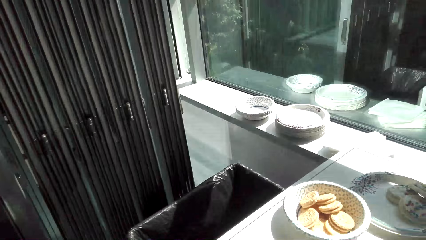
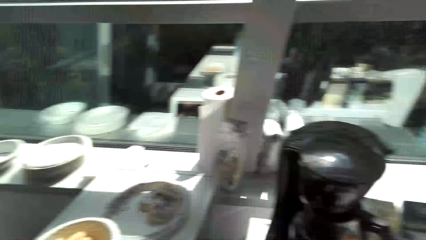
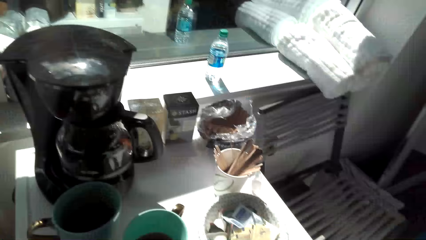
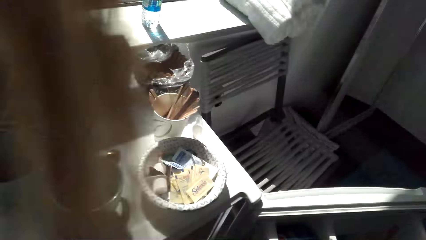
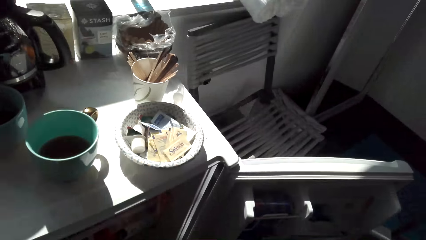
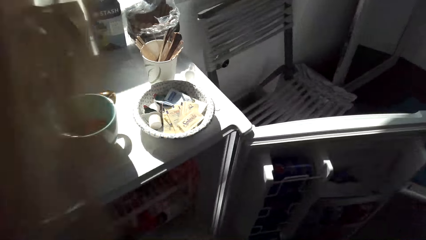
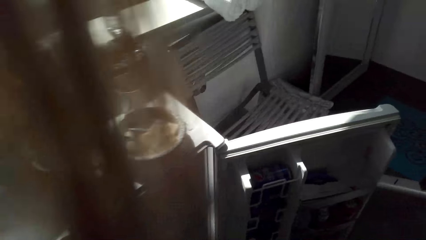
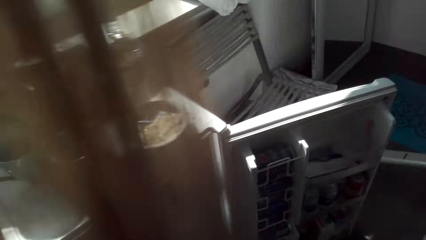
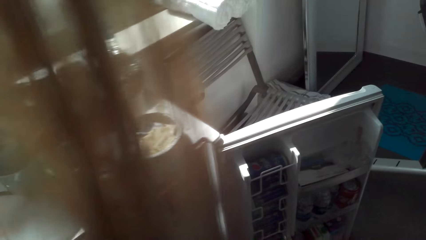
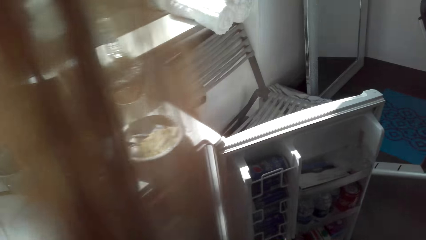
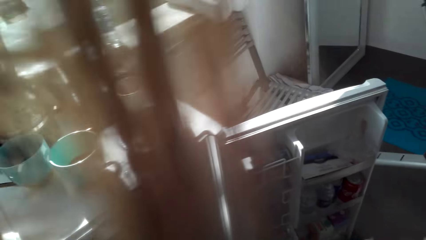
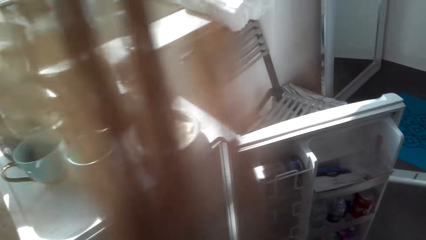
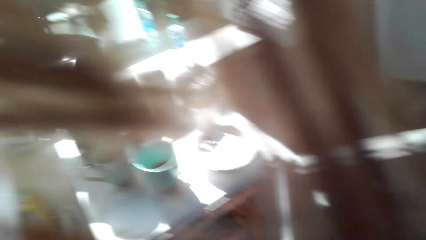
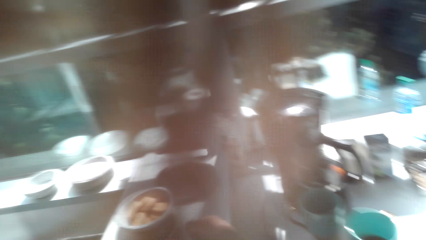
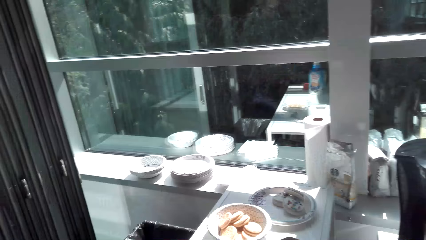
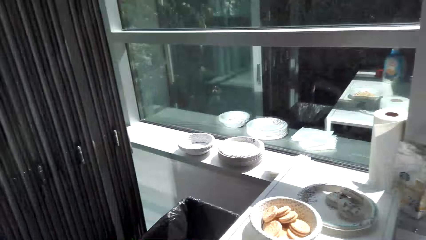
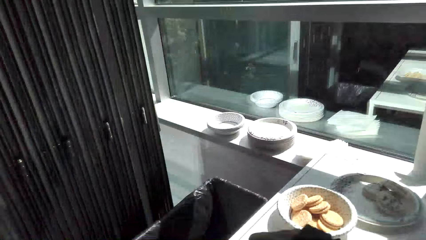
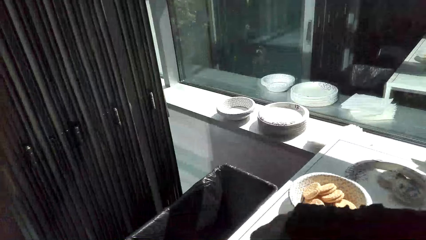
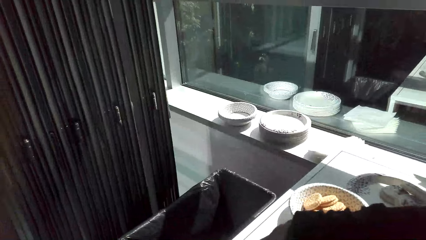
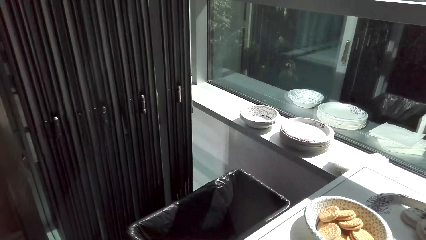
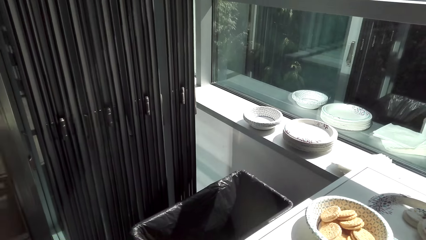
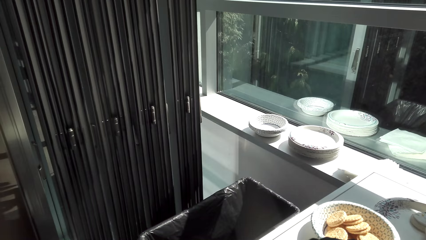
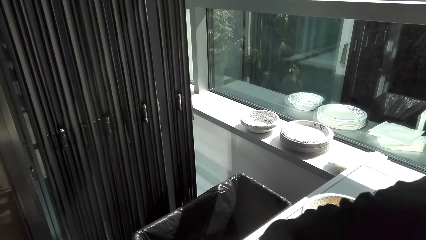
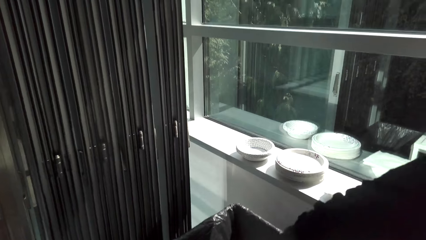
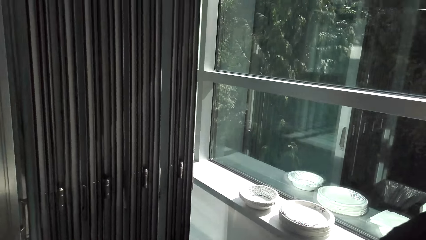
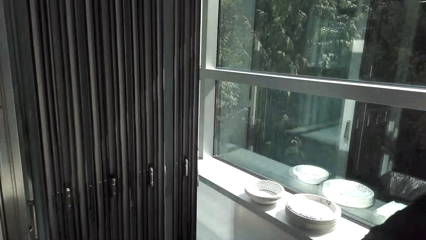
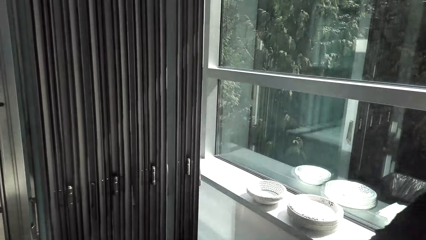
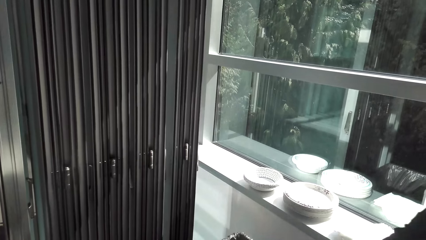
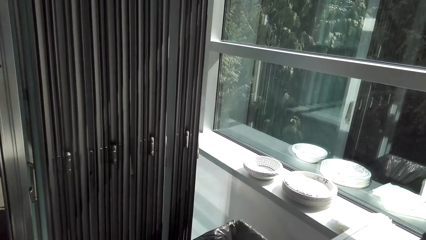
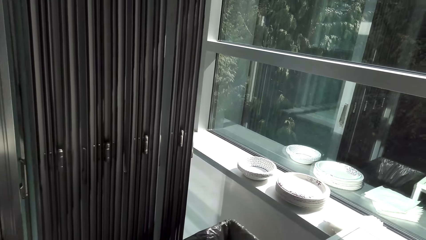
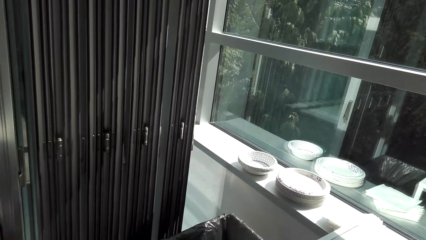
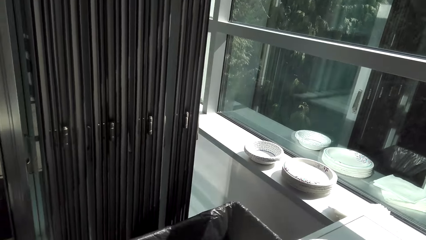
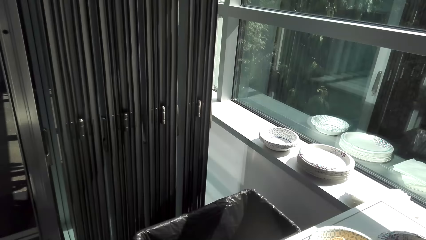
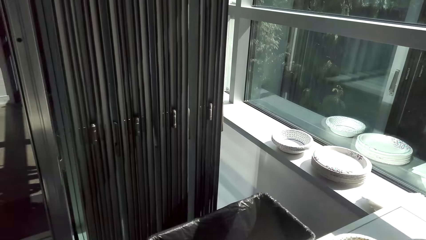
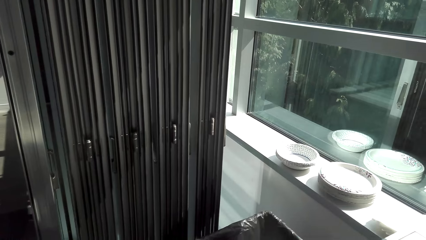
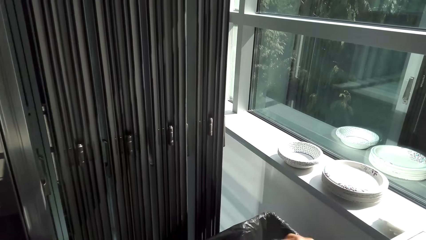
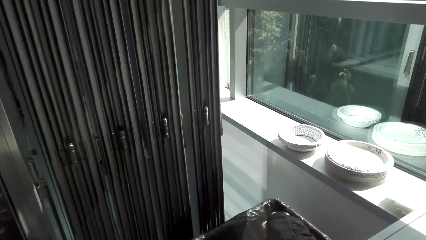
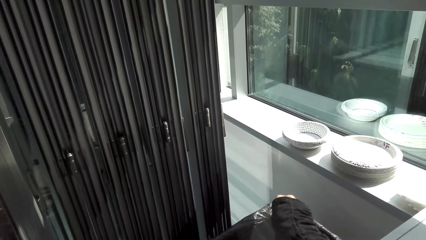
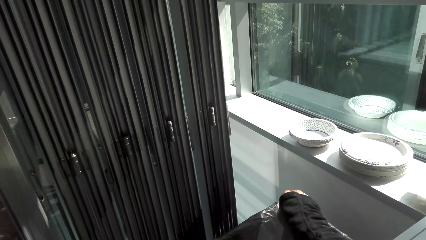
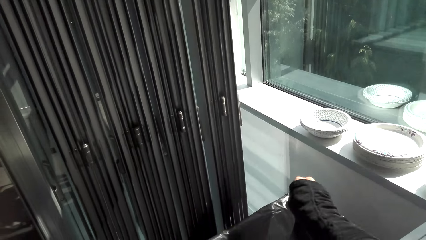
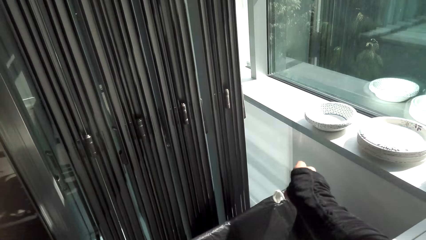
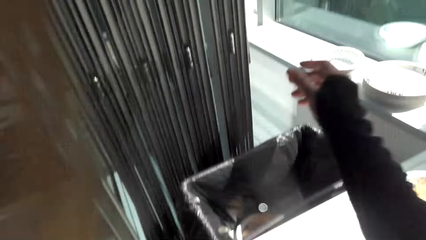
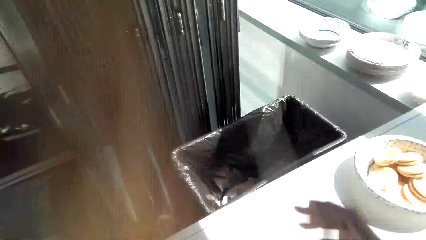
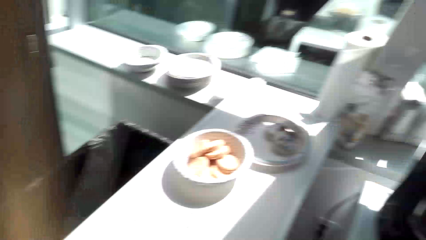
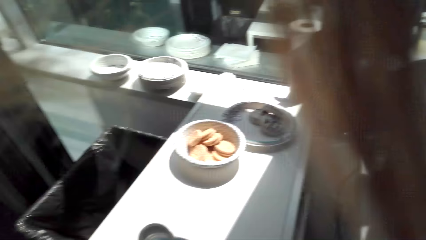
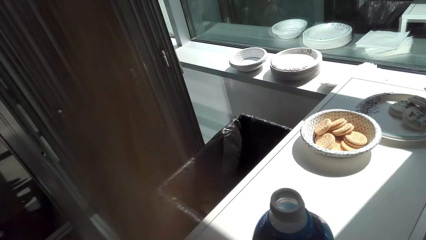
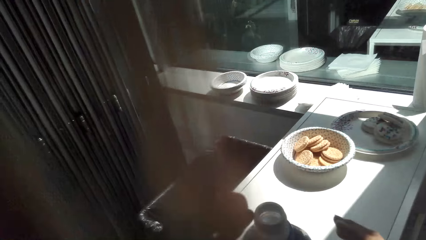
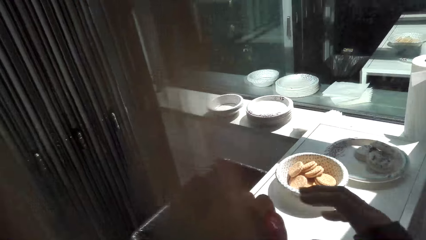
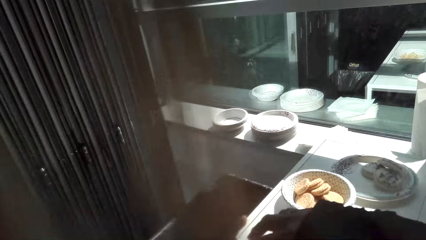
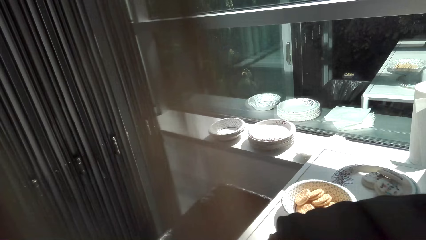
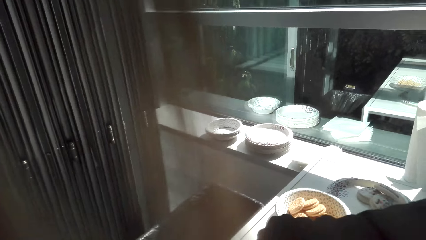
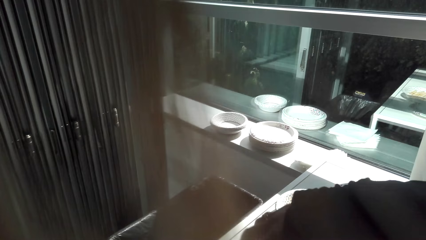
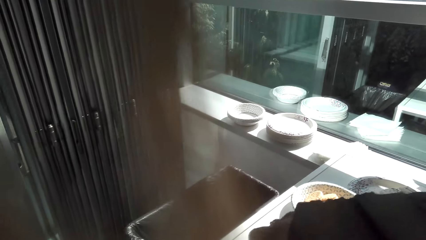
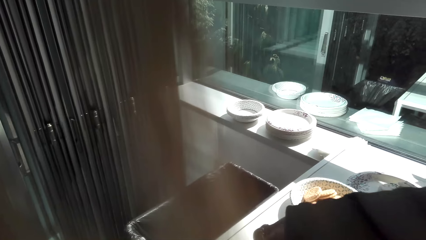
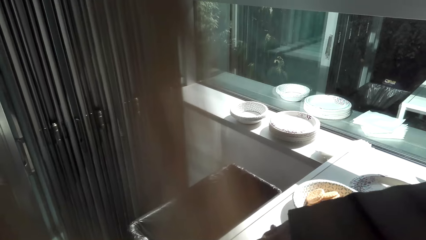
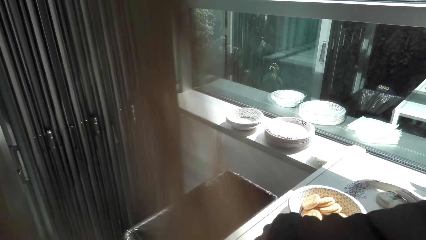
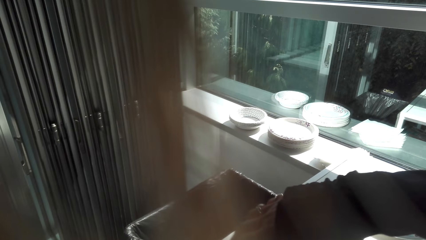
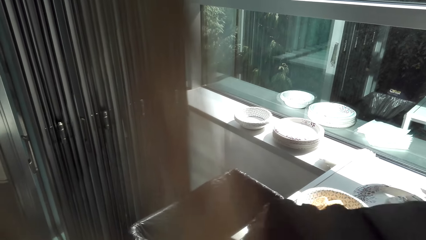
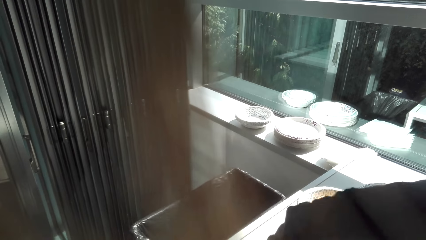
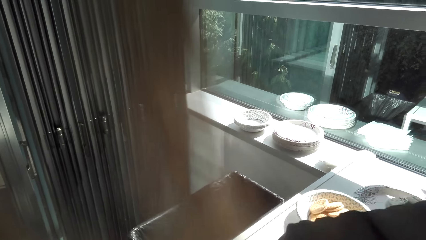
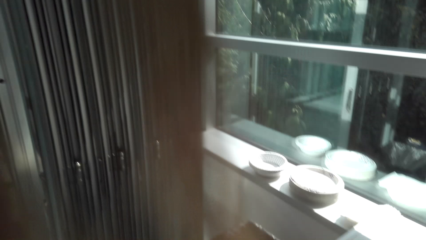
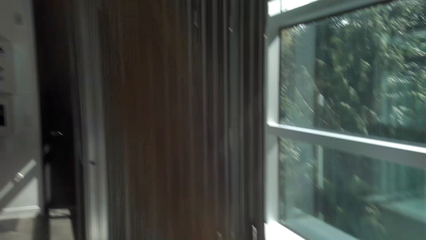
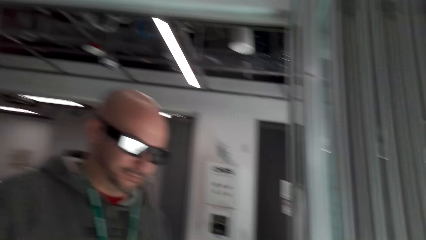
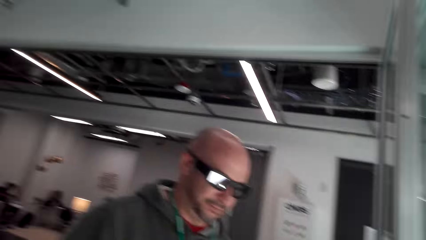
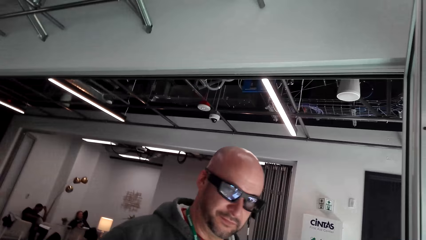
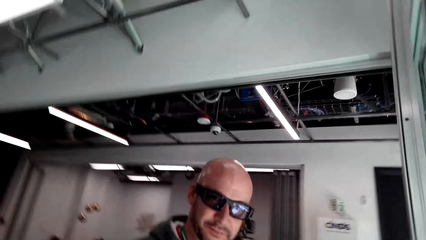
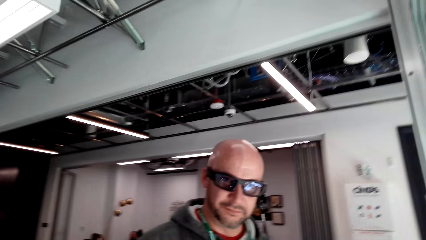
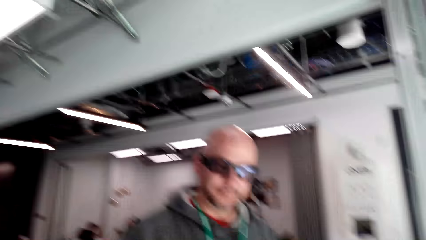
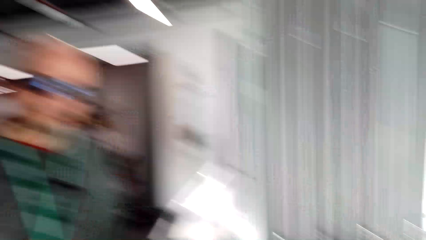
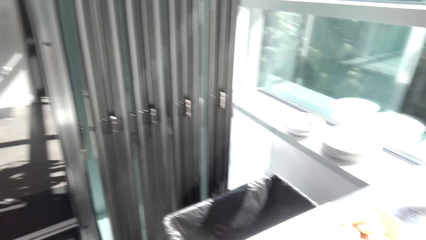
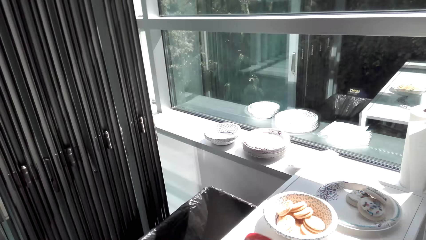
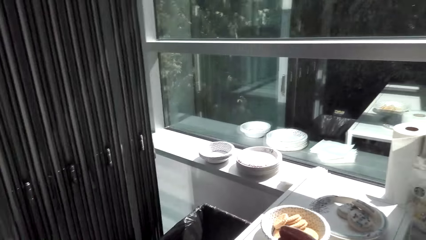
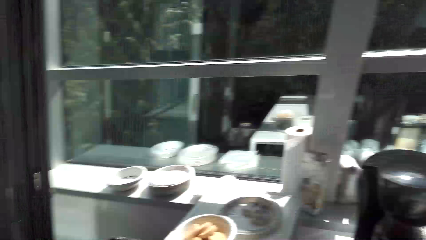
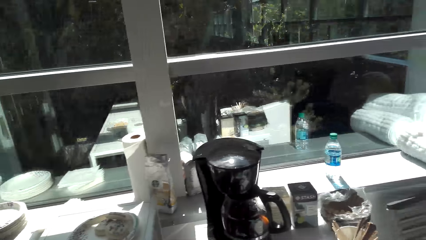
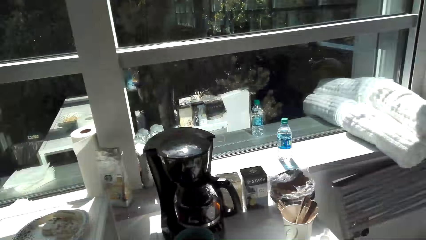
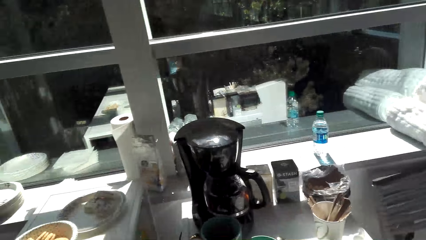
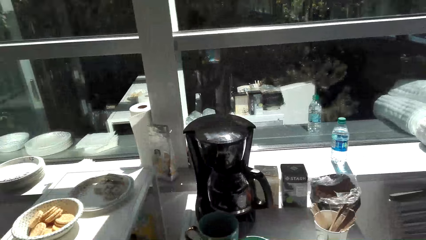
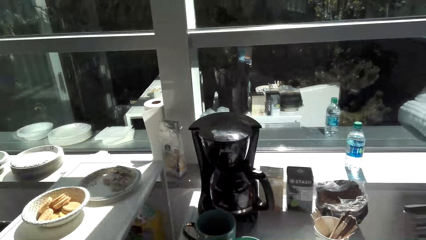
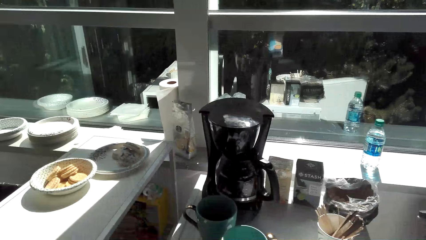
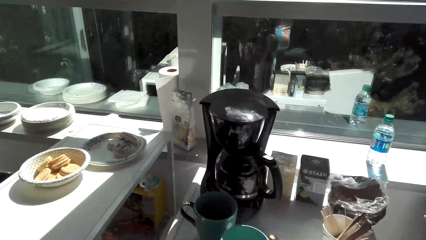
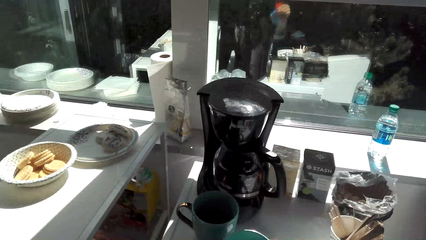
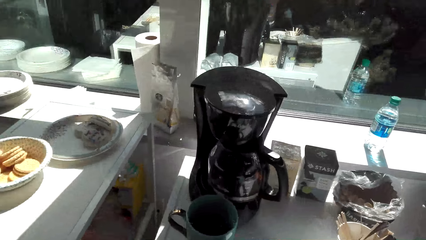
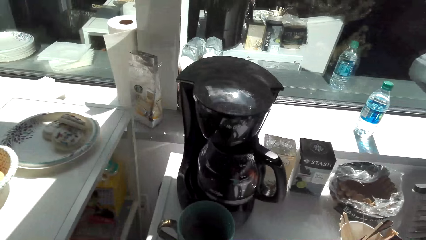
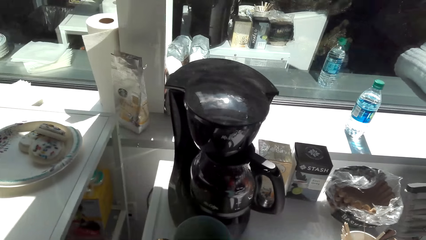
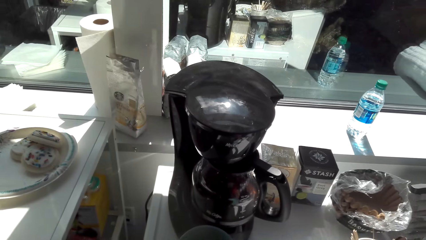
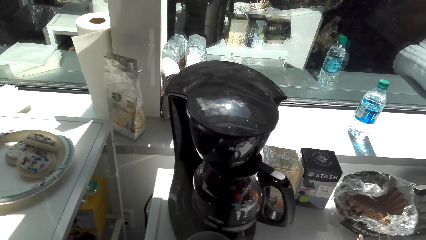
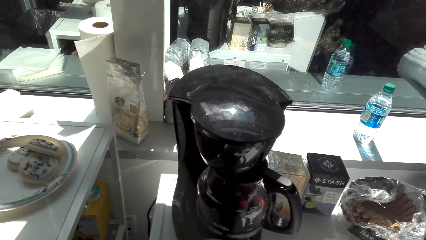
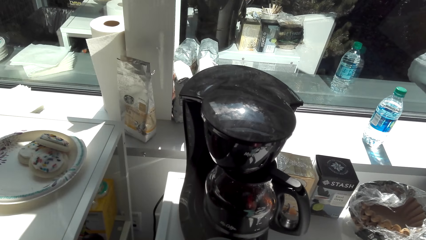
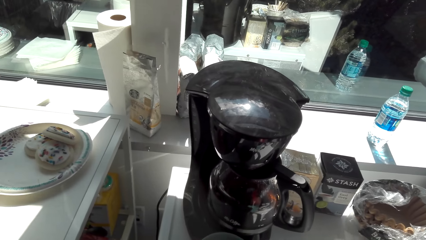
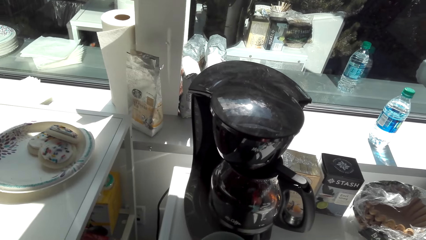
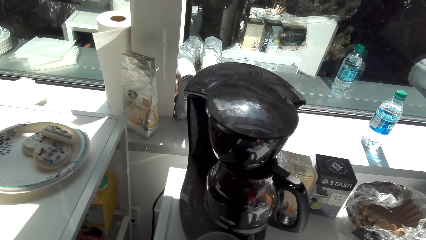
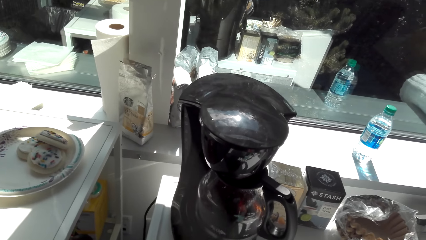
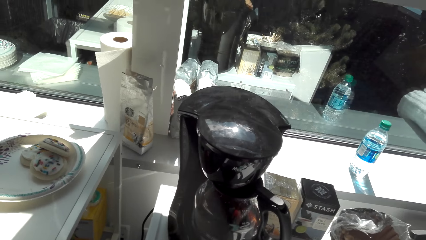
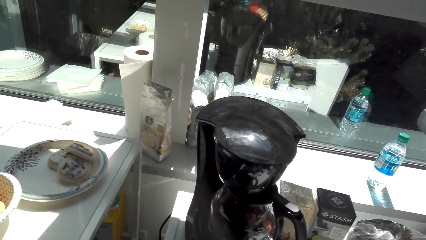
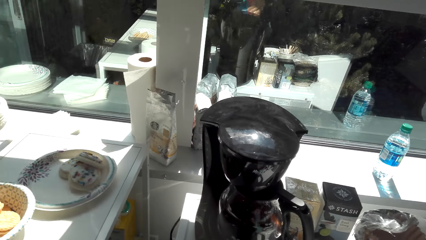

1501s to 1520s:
The camera wearer puts something in the trash can. They do something. They converse with a man.
